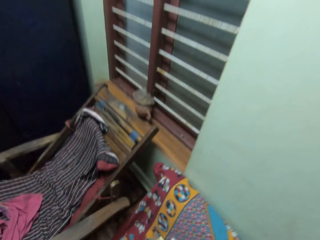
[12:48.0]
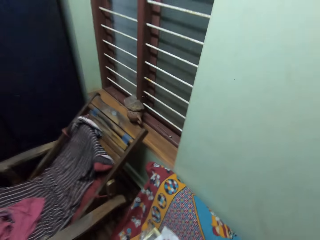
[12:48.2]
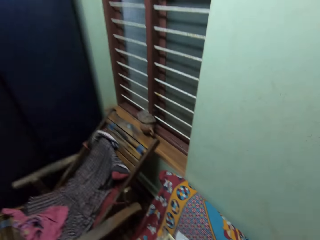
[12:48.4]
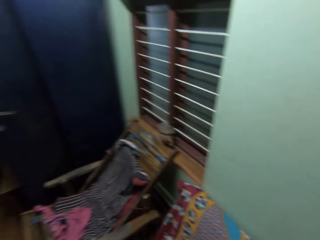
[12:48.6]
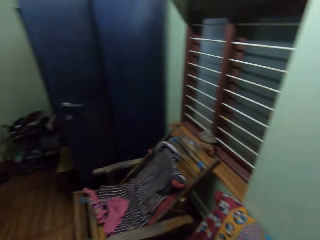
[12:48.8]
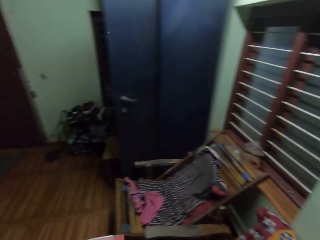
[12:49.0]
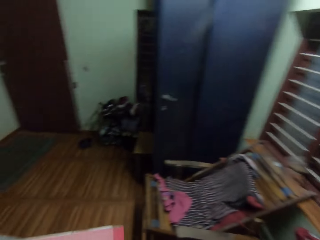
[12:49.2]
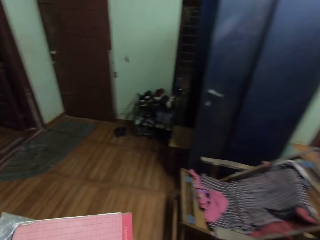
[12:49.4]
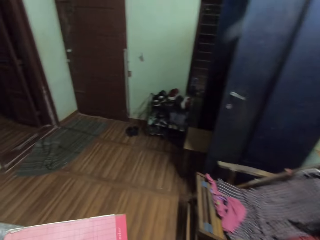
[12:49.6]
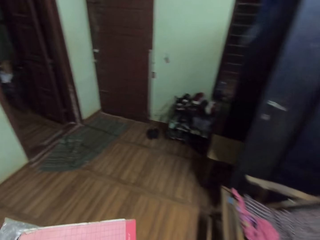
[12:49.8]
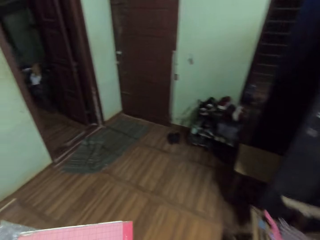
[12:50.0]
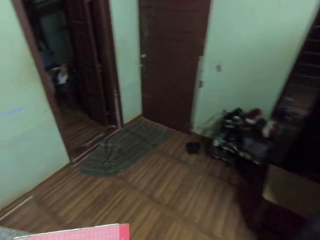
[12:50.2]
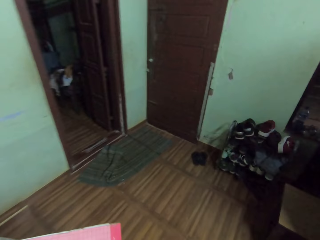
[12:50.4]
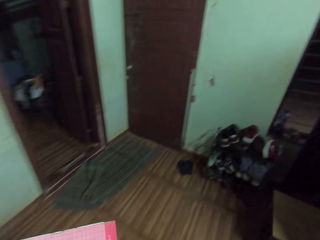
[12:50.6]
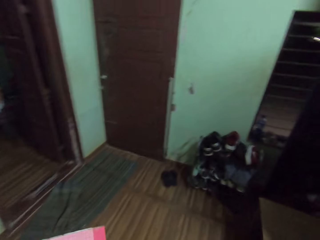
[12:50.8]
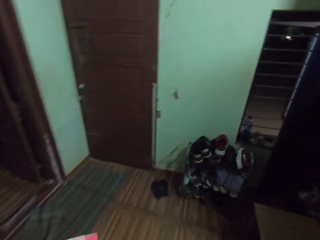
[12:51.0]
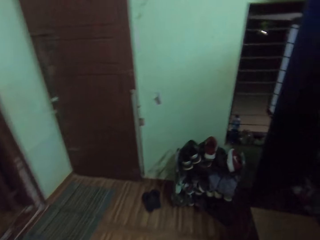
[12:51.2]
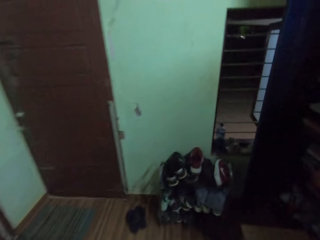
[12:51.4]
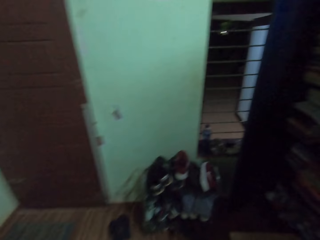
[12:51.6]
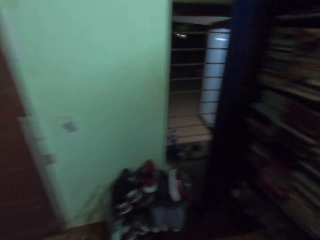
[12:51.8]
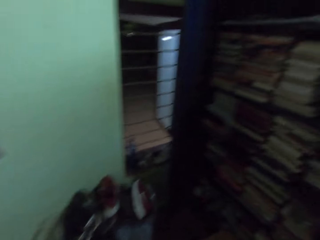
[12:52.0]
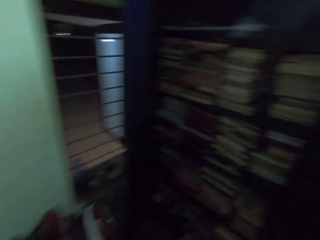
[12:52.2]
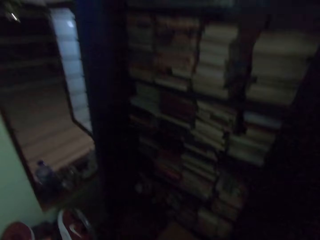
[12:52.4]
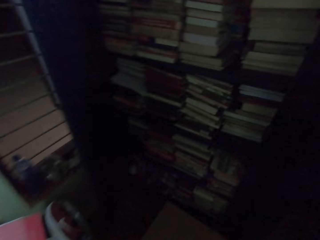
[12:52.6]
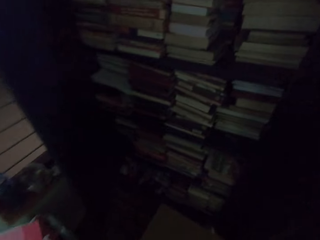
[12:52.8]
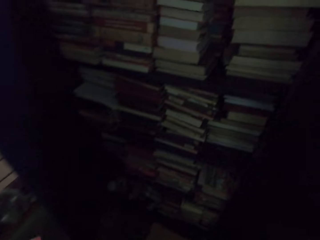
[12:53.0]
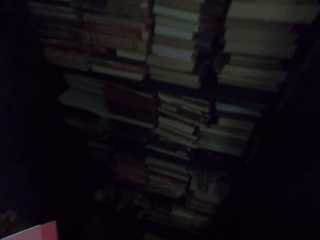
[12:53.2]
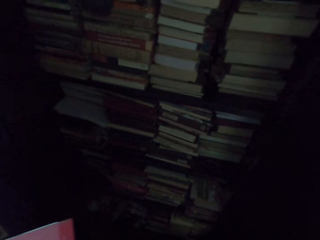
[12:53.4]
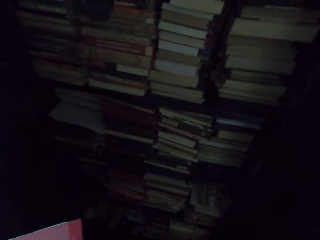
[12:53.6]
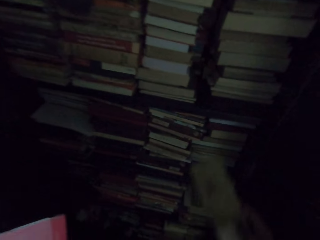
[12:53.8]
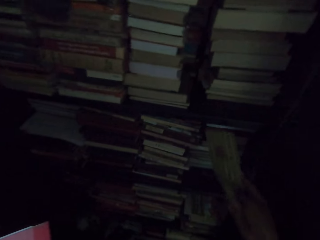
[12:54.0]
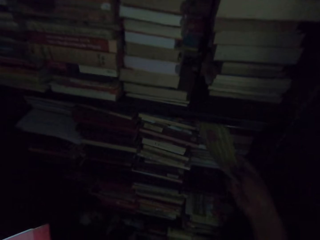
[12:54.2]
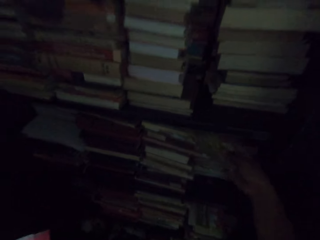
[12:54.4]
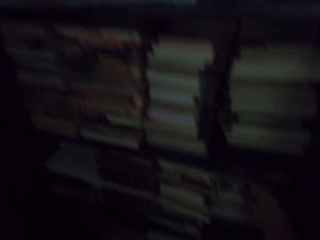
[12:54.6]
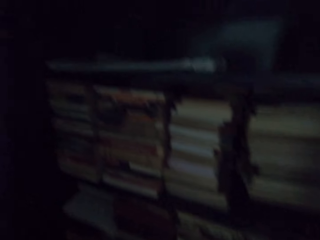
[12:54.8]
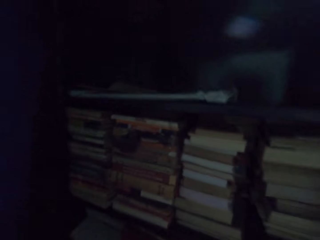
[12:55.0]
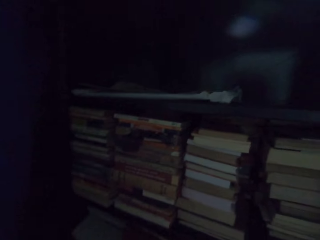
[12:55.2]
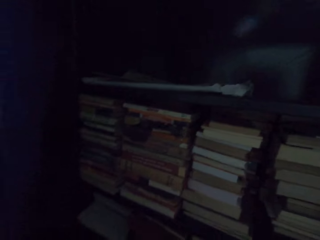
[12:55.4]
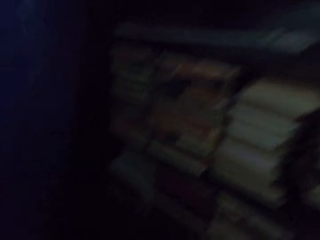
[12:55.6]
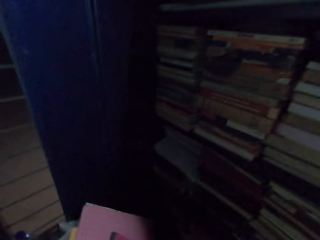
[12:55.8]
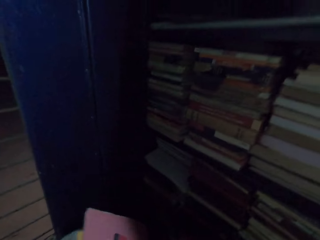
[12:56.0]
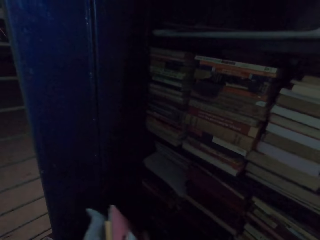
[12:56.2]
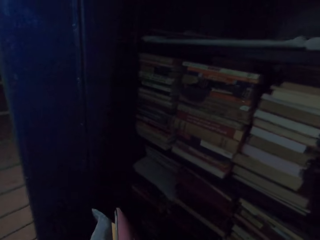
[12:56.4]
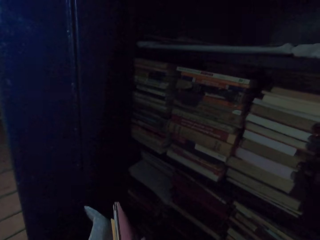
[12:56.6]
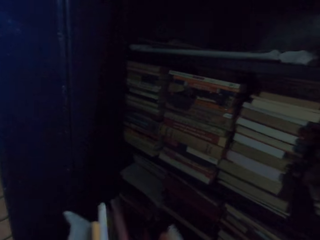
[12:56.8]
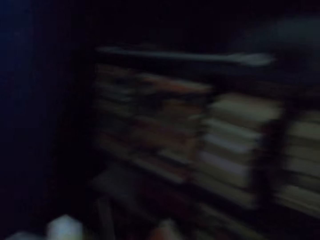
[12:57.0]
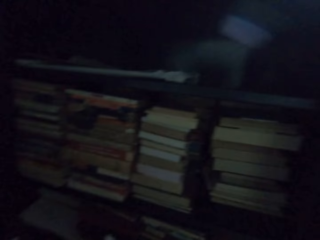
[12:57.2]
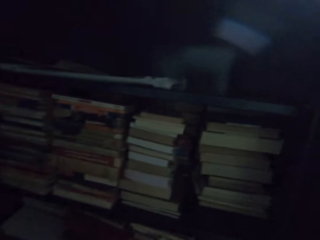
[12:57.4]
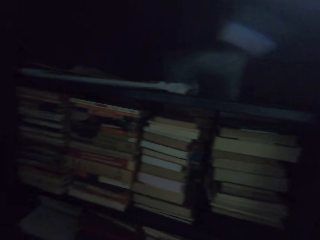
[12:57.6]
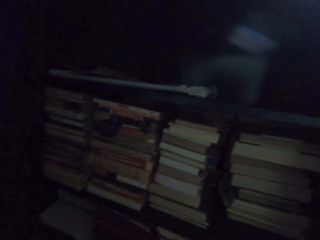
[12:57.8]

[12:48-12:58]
The camera wearer walks to the cabinet. They put the book or card in the cabinet.

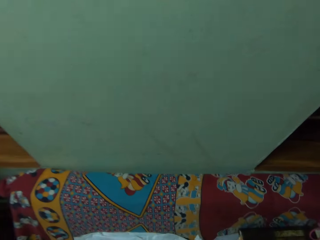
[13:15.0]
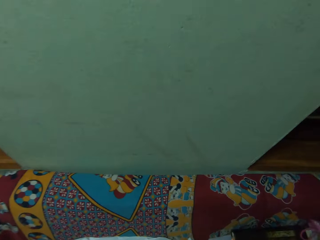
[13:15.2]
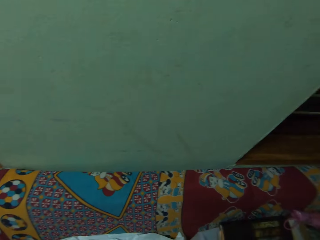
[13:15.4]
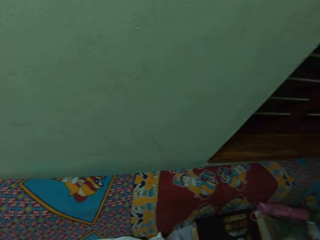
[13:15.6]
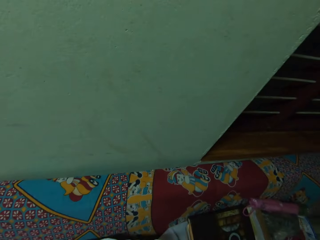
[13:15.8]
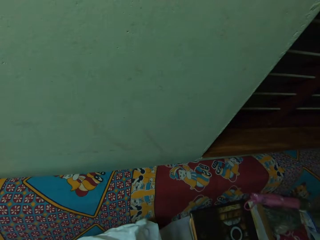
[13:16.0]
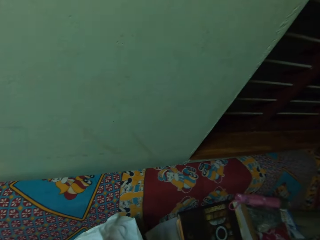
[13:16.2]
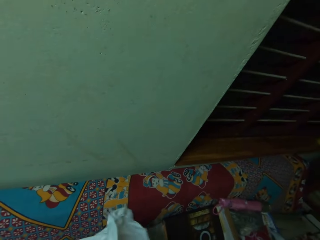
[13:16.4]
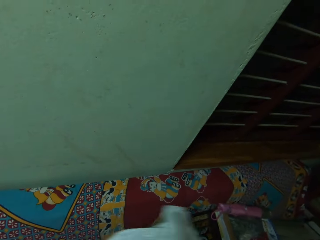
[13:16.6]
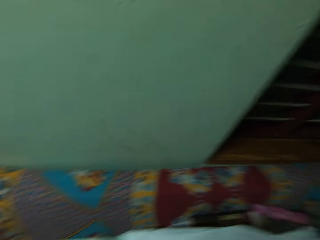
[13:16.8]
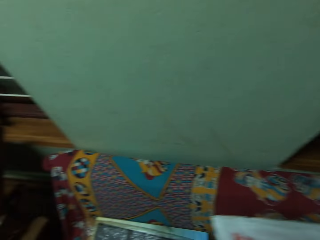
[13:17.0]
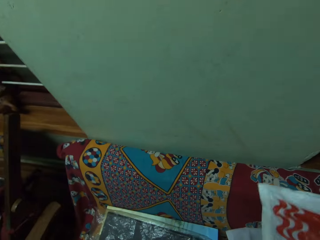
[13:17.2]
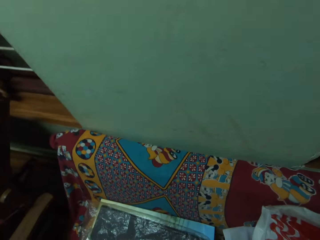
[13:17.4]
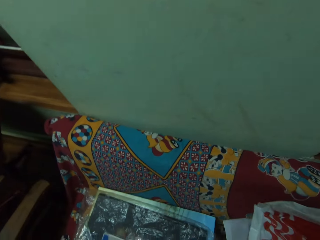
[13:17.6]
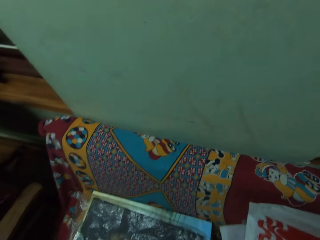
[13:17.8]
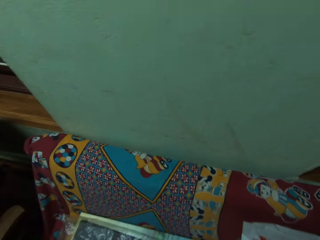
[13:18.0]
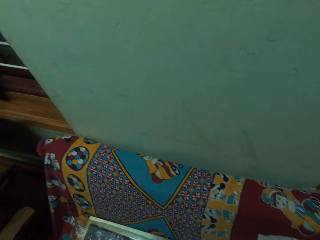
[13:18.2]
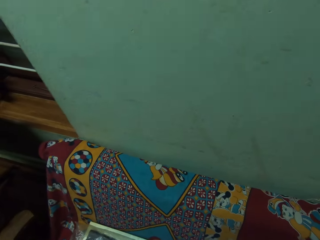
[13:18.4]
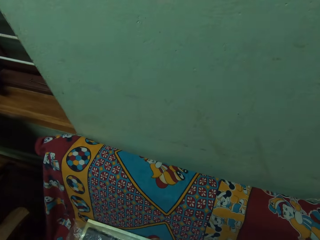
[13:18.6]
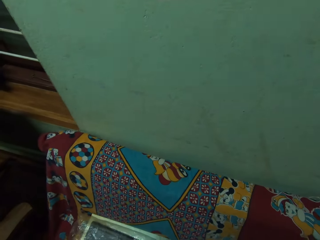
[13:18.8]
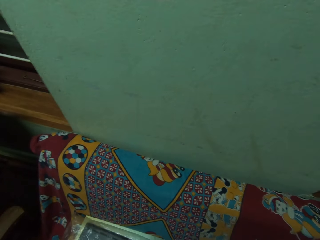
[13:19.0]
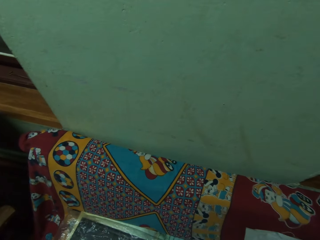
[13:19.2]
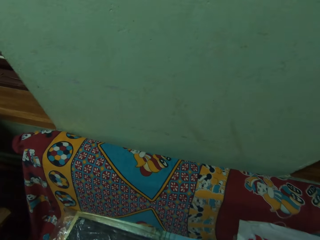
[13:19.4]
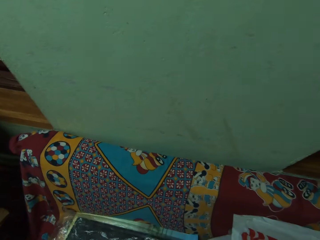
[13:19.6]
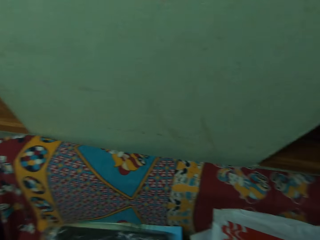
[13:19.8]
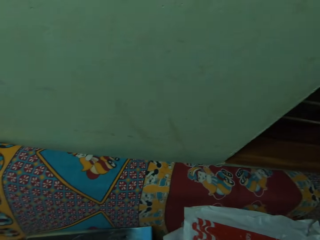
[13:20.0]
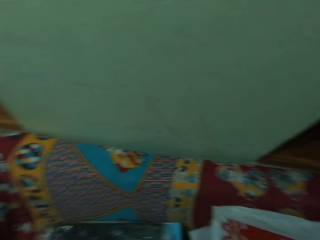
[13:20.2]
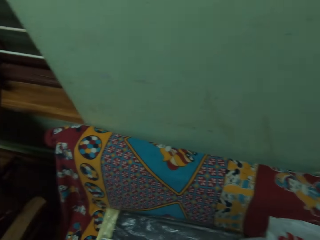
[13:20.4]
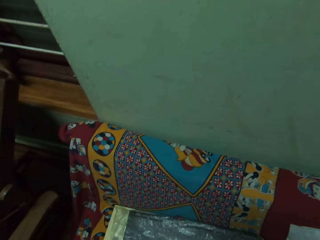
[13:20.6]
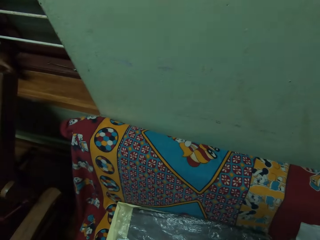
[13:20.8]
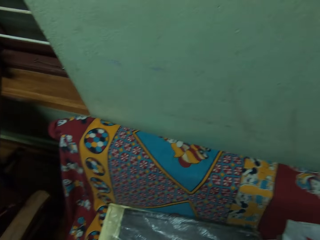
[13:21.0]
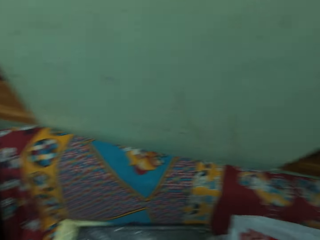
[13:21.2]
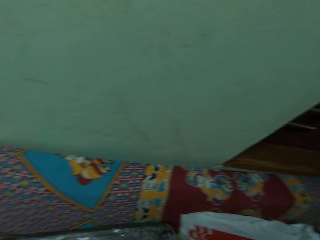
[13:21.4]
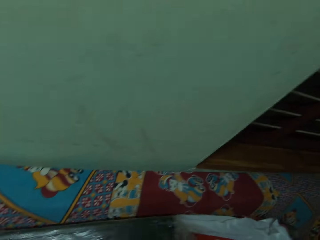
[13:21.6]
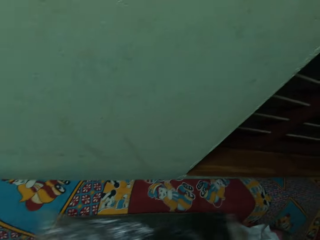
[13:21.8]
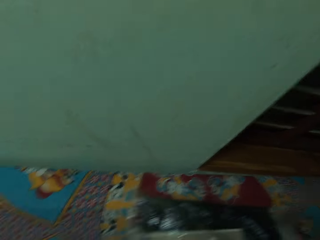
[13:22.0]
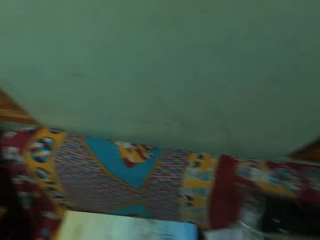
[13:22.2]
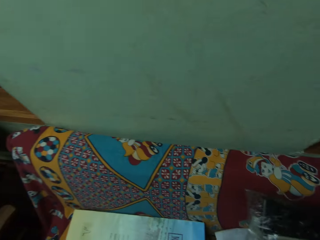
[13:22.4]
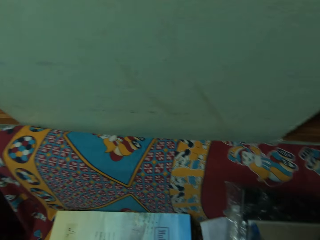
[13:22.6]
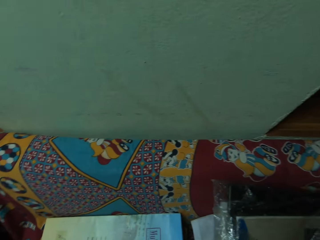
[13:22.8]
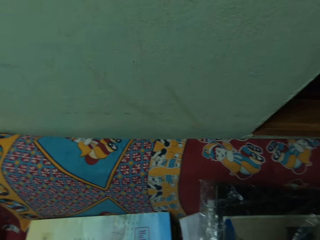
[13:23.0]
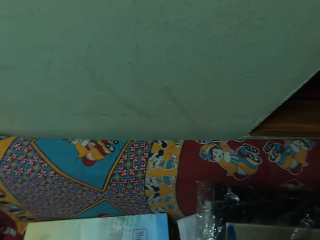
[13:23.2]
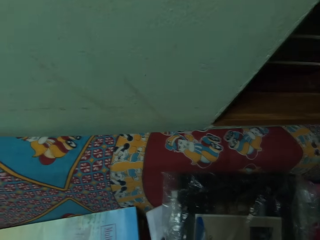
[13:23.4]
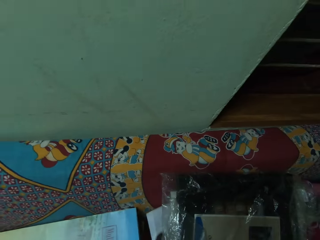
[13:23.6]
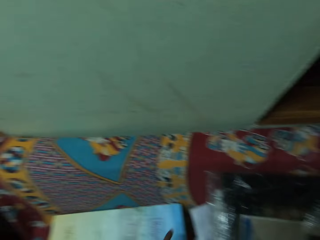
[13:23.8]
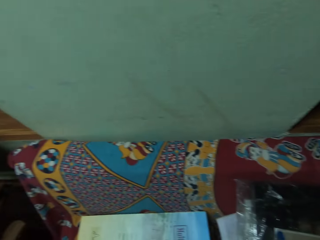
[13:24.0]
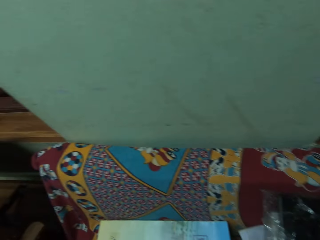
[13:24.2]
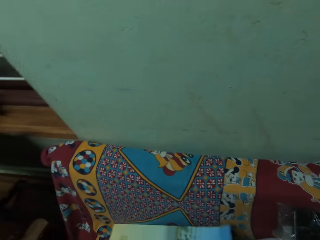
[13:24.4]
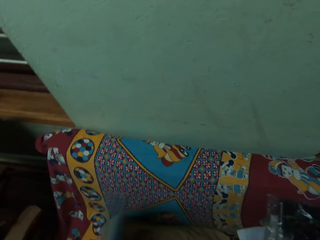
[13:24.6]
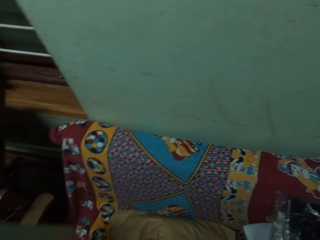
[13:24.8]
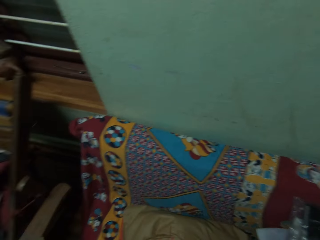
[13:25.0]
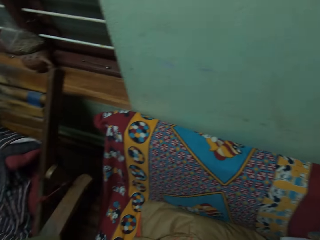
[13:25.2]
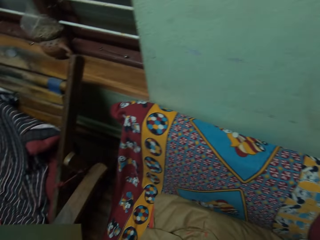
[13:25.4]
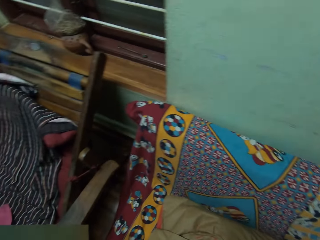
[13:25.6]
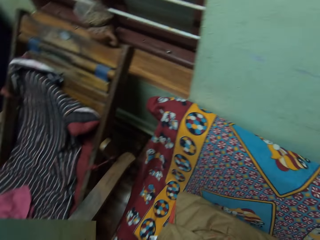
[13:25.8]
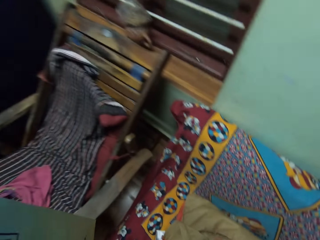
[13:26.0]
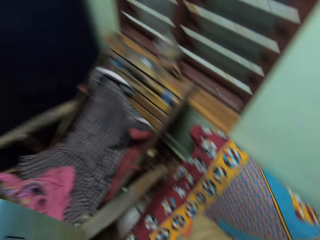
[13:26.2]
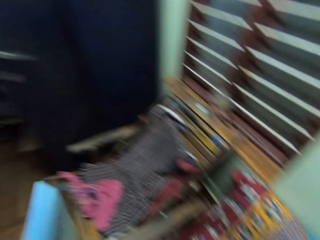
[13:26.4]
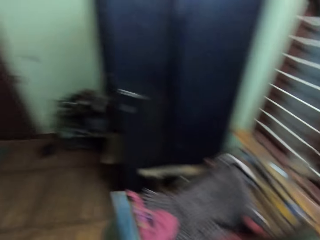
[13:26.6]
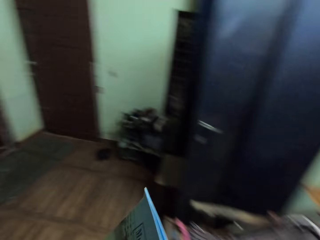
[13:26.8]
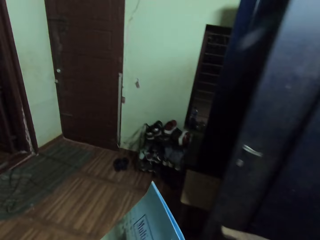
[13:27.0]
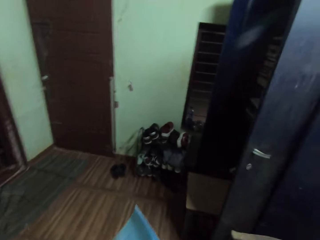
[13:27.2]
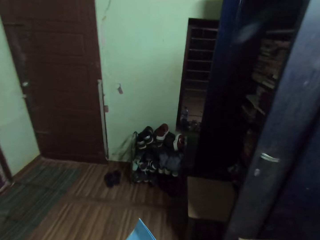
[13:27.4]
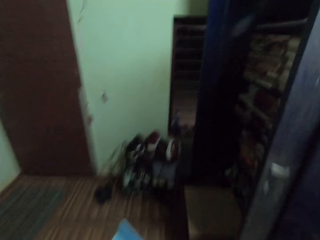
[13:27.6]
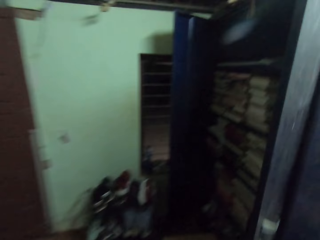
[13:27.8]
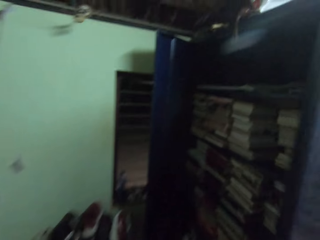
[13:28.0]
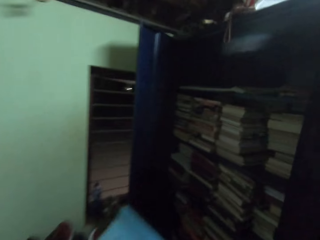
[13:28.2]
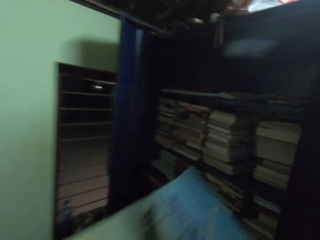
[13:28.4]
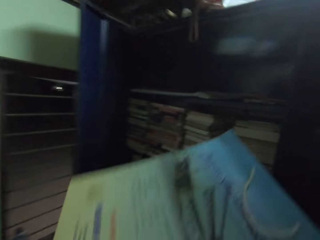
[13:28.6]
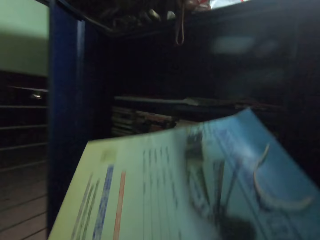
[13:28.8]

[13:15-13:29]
The camera wearer moves the paper bag aside. They pick up a paper and drop the paper on the couch. They pick up the paper. They move the paper bag. They drop the paper on the couch. They pick up a book on the couch. They walk to the cabinet.
